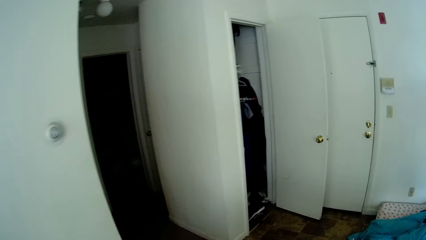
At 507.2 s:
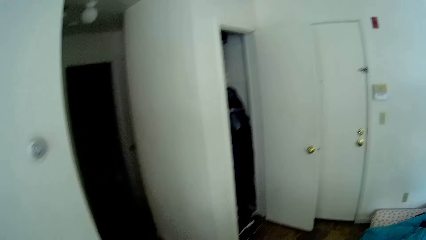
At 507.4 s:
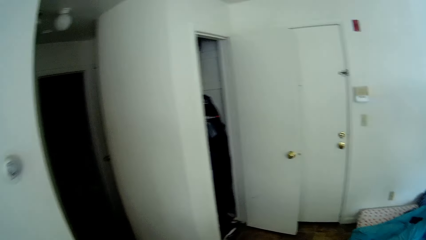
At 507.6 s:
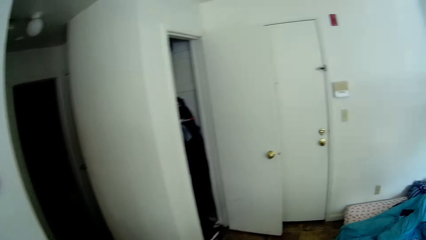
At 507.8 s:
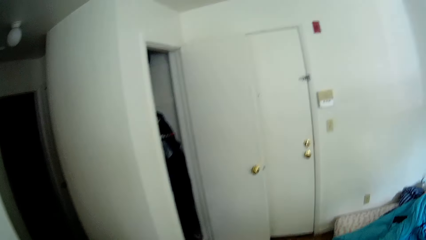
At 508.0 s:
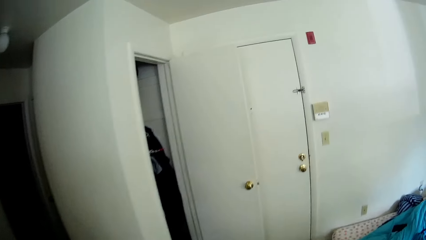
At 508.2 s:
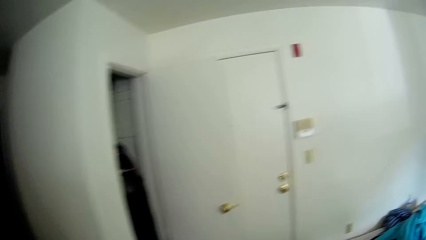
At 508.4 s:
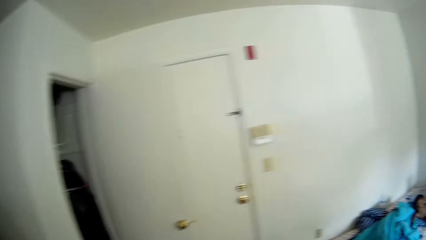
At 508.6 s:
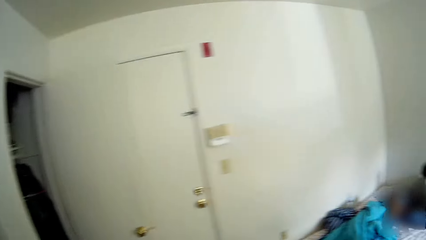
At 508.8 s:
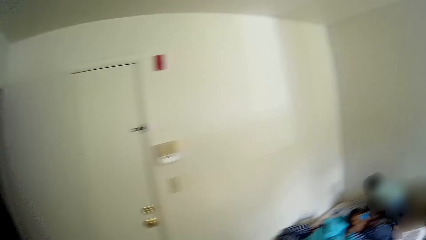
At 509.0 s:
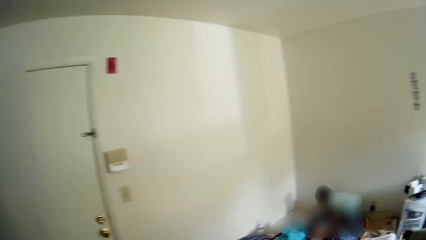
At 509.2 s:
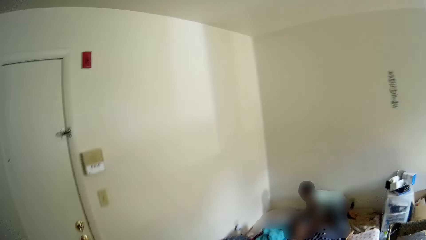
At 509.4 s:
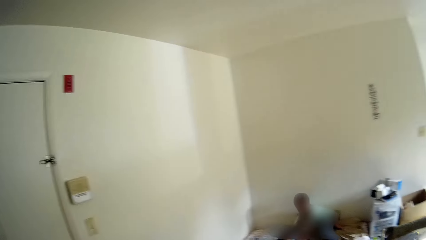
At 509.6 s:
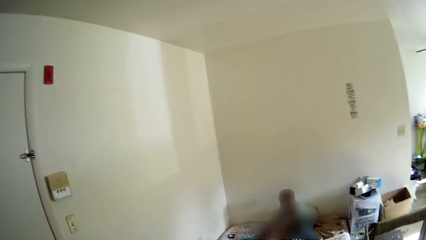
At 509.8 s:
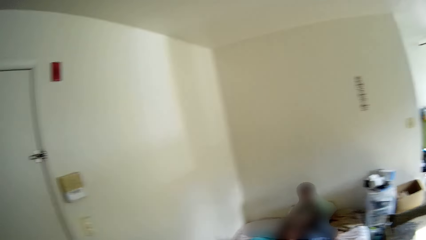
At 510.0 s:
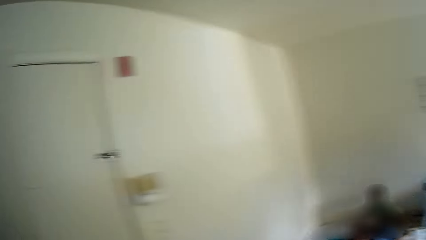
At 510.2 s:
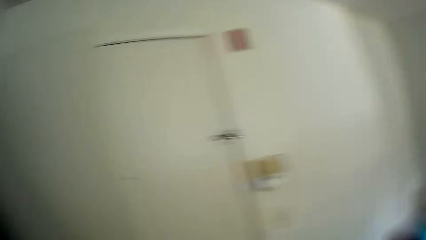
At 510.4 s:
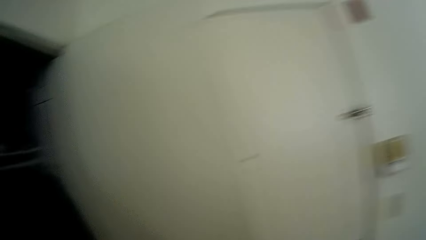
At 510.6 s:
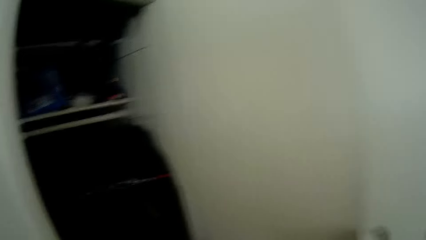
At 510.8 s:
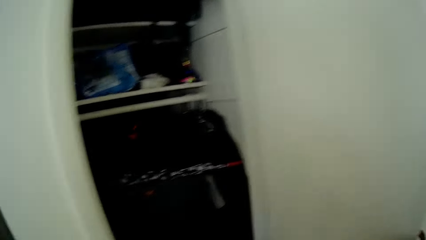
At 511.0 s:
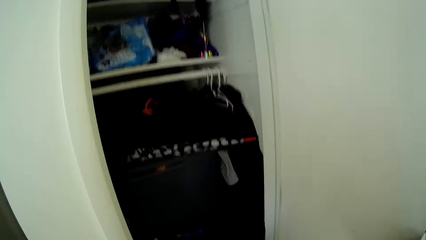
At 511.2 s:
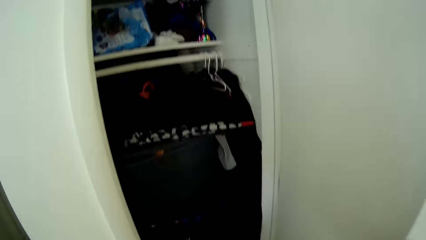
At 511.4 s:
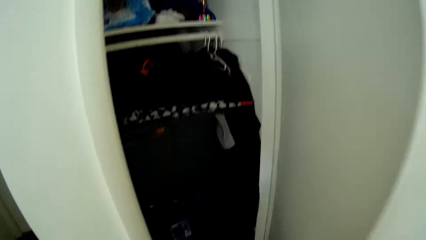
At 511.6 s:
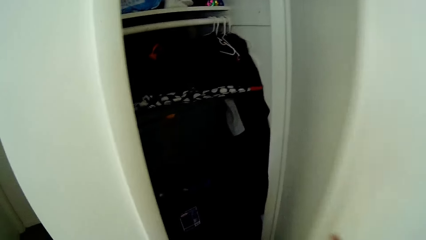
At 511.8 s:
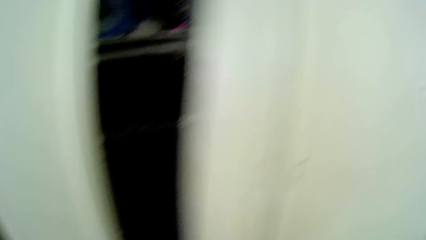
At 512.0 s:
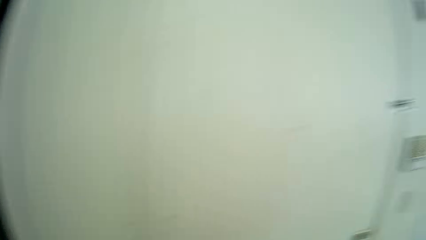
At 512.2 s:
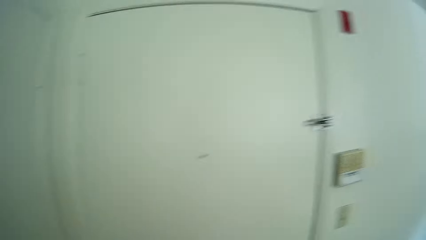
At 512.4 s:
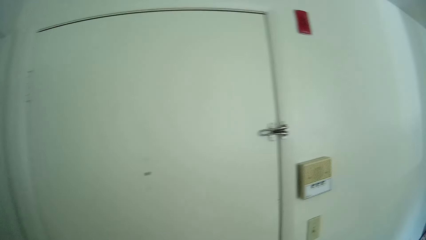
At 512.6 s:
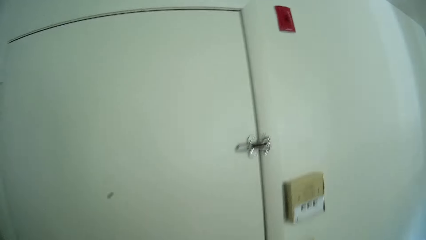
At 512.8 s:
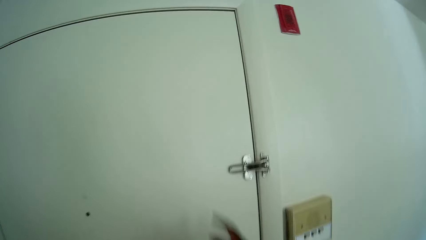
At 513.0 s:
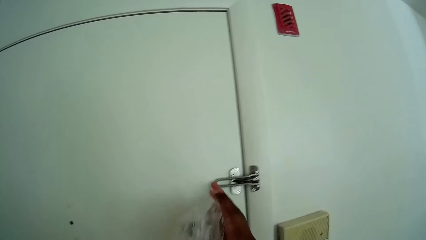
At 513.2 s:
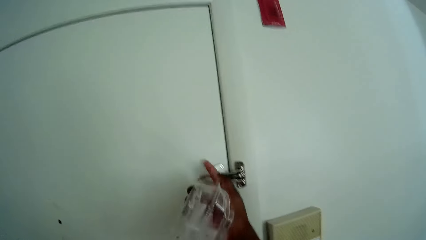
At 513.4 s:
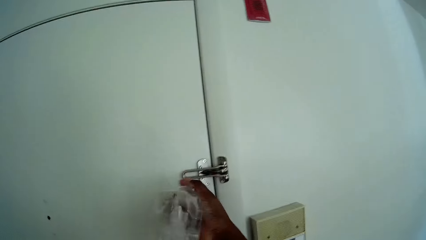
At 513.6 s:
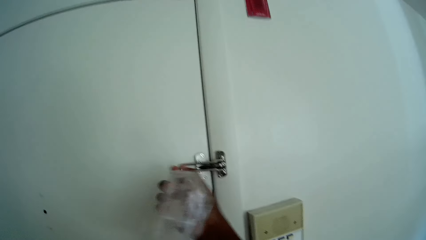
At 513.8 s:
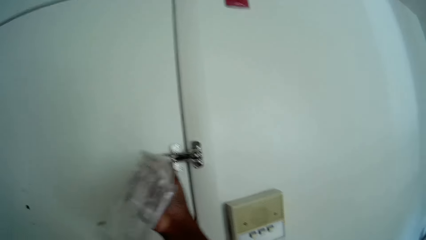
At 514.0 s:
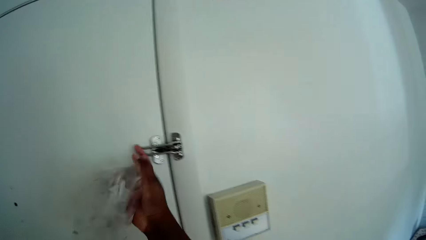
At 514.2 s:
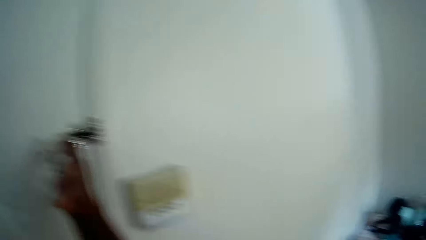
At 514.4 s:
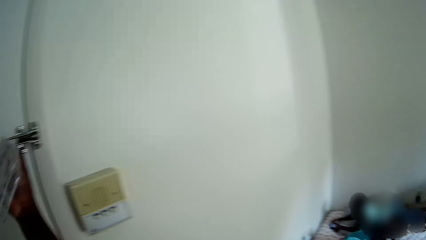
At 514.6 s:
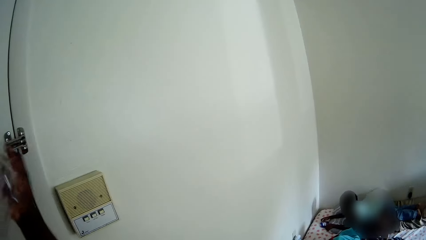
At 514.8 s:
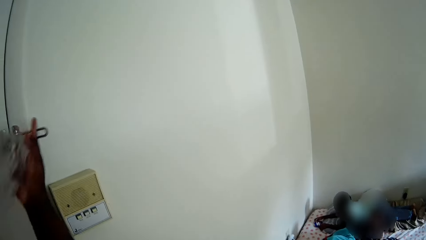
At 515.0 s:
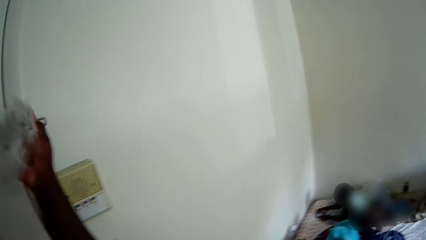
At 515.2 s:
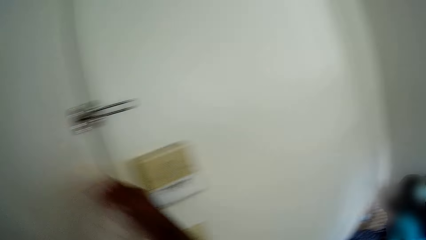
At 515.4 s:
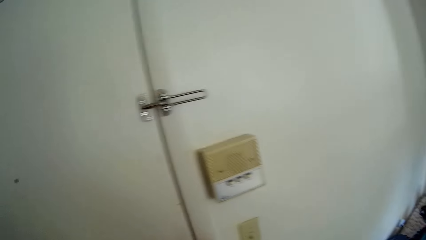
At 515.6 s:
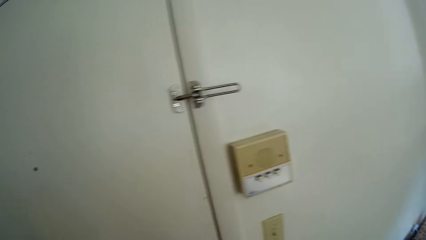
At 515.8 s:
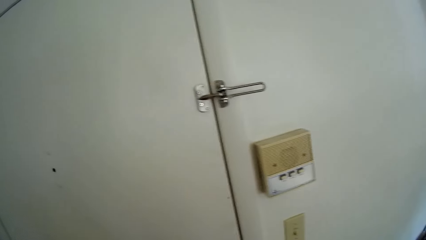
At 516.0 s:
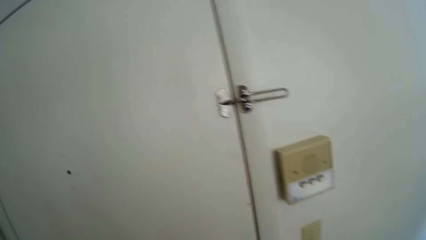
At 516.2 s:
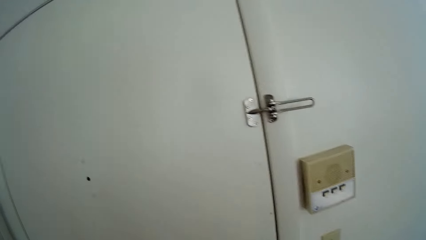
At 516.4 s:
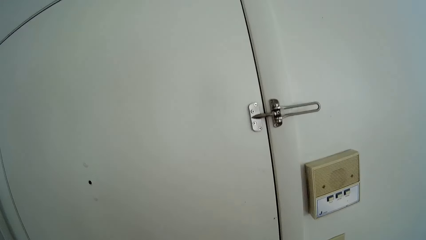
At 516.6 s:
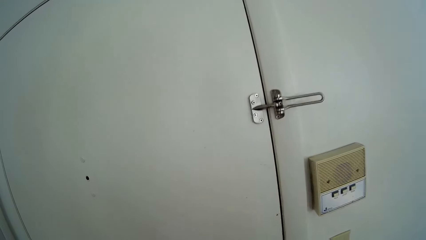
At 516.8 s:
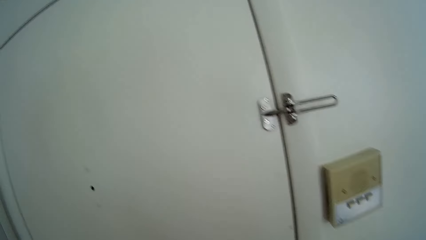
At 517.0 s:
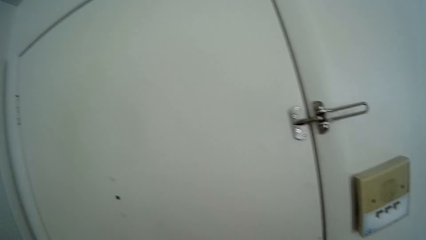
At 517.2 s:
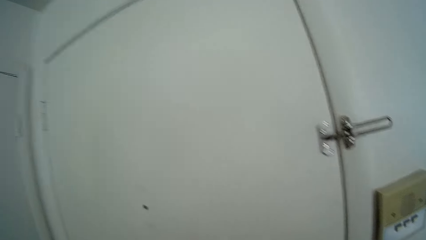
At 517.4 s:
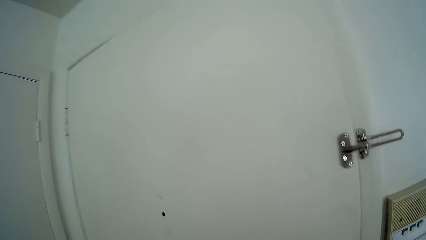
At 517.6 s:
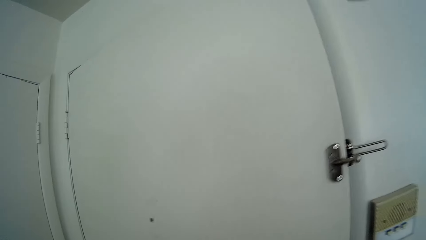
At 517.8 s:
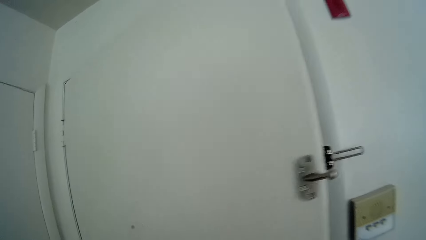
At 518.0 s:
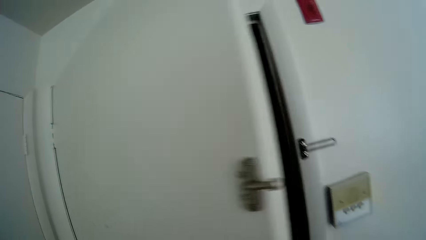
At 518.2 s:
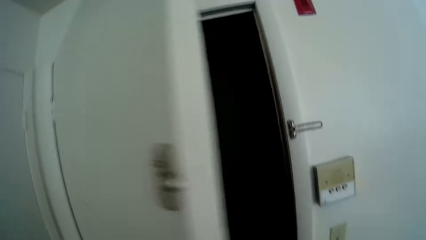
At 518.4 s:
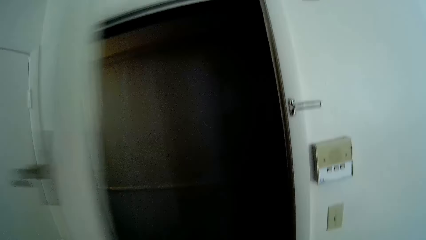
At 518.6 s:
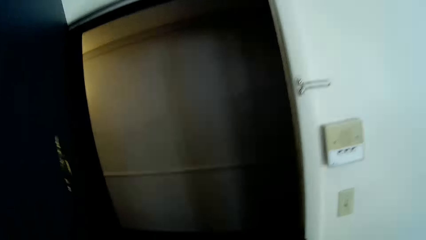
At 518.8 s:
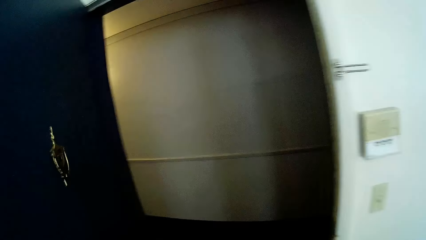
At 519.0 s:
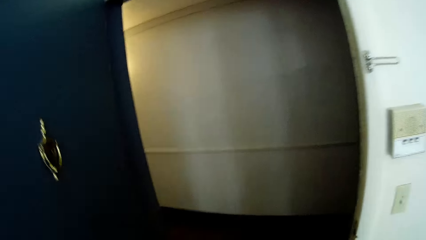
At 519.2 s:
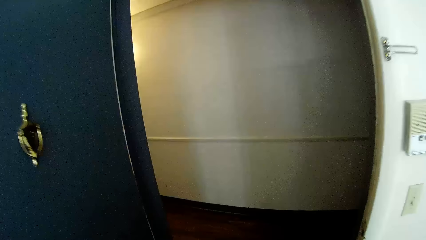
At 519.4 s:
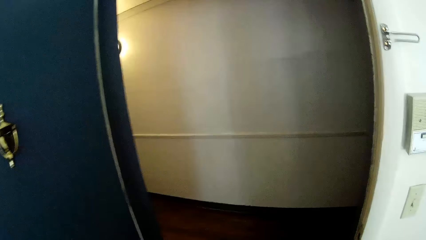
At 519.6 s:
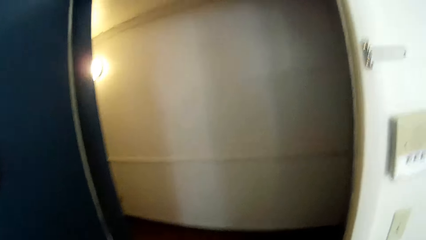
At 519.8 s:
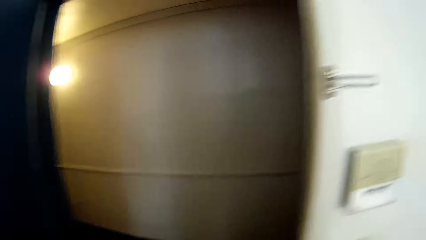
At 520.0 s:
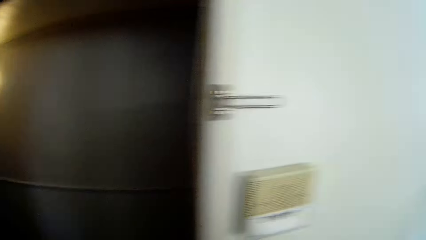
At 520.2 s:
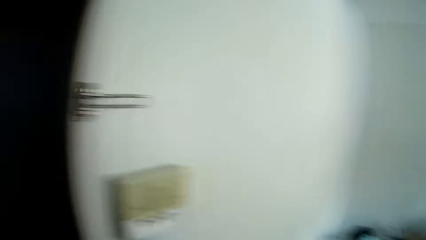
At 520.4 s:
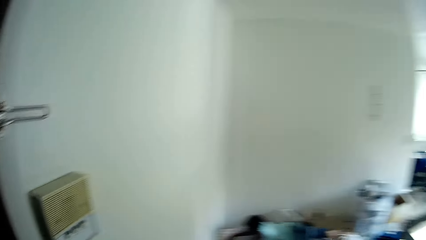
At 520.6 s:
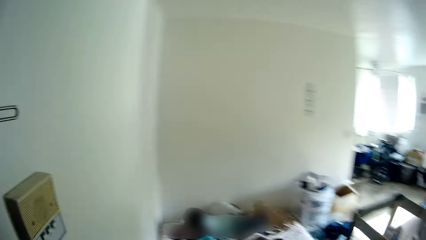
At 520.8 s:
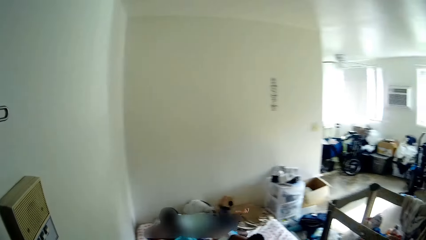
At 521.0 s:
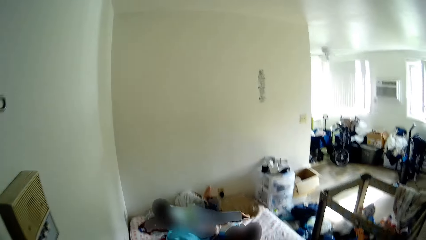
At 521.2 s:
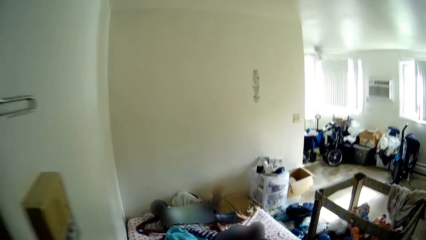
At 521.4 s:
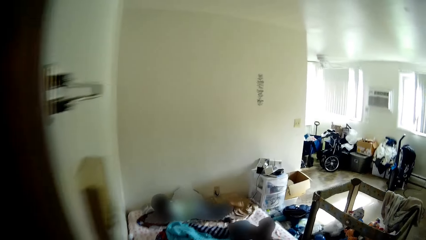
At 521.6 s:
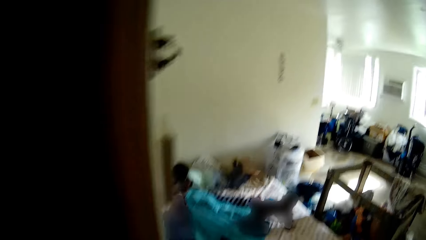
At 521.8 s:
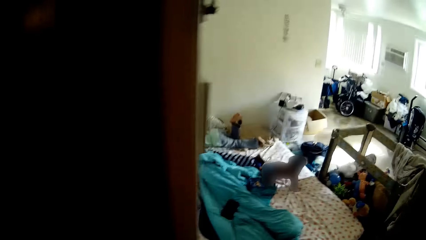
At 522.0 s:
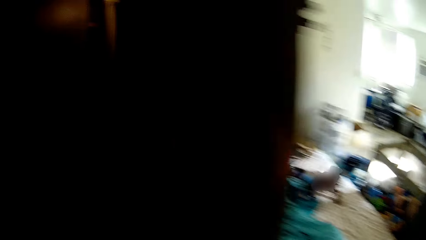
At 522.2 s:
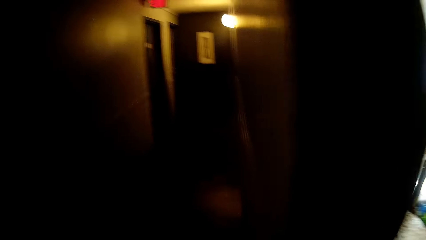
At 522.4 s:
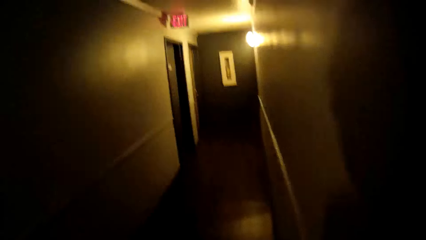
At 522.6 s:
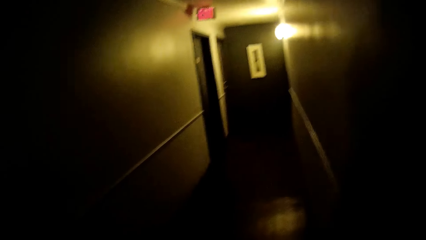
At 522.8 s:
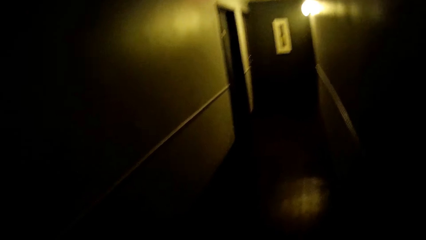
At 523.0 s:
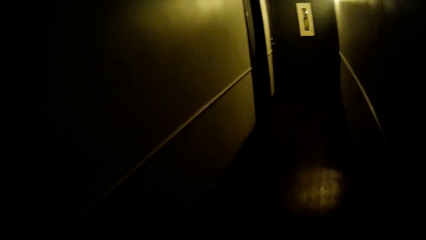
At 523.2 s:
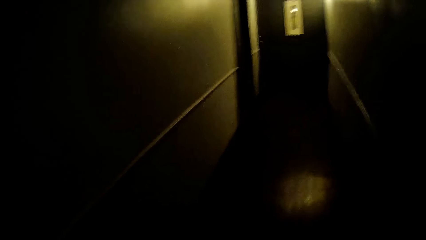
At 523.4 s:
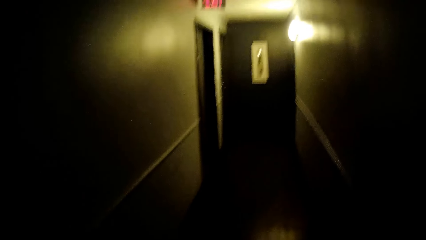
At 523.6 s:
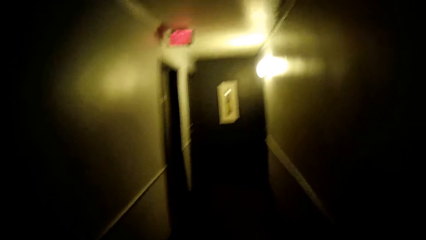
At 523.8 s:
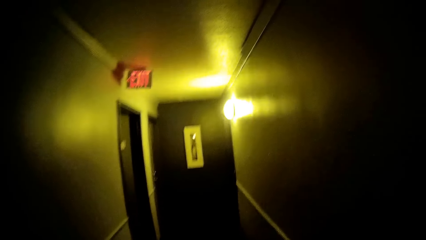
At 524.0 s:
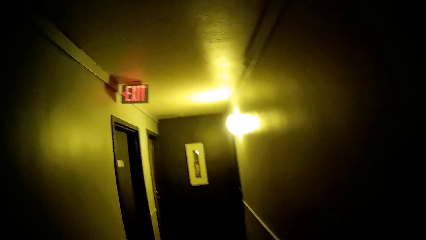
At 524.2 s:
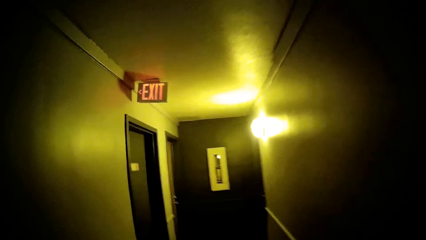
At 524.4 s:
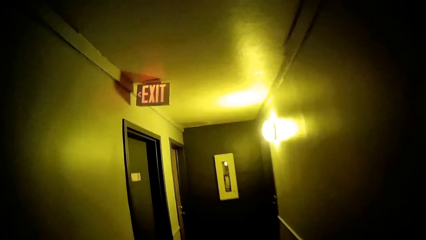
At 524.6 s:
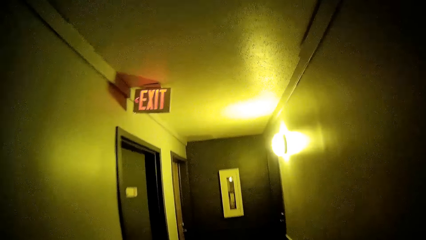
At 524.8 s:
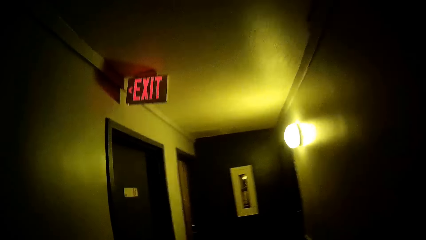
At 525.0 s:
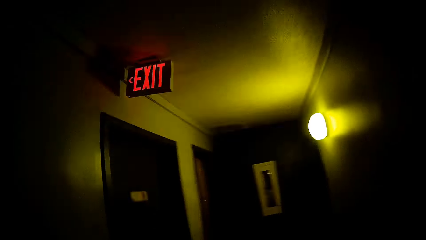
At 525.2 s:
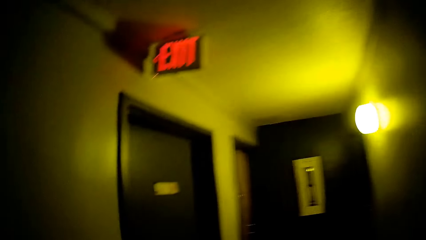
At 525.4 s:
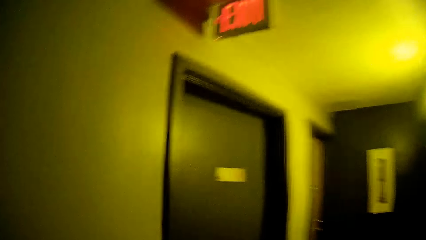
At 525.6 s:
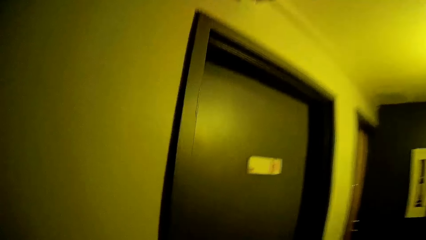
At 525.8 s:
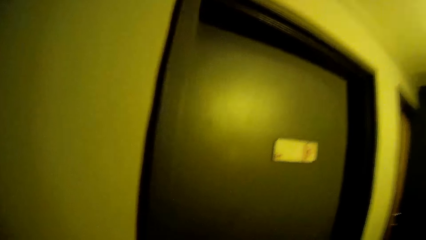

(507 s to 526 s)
The camera wearer moves something with hands. She moves around the room. She converses with the girl. The camera wearer closes the closet with her right hand. She opens a door with her right hand. She touches the door. She opens the door. She looks around. She walks out of the room through the door. She moves around the room.
